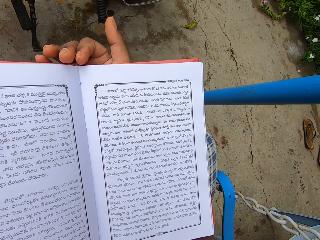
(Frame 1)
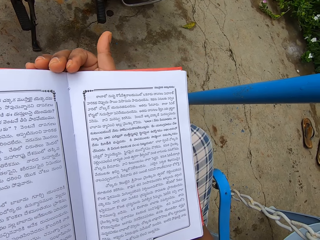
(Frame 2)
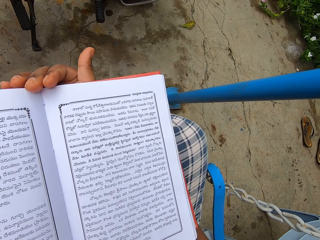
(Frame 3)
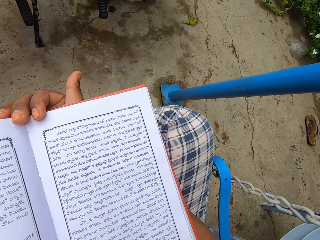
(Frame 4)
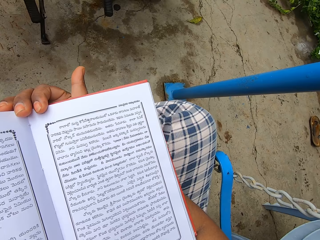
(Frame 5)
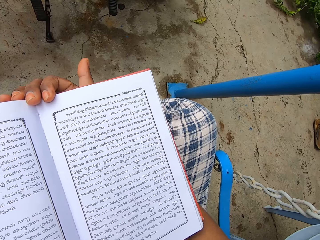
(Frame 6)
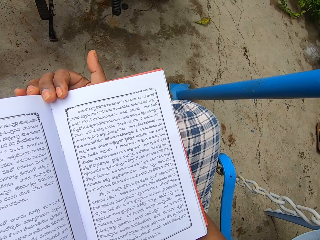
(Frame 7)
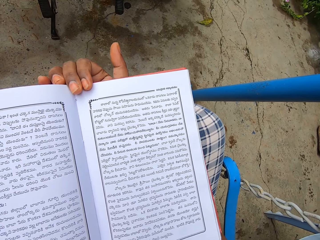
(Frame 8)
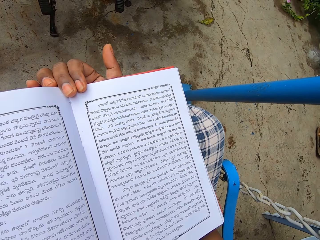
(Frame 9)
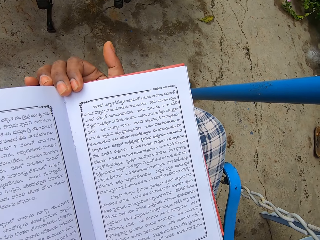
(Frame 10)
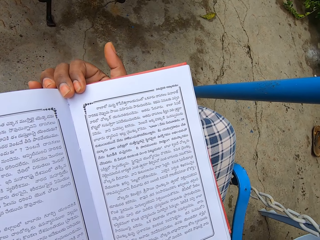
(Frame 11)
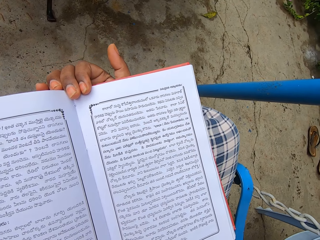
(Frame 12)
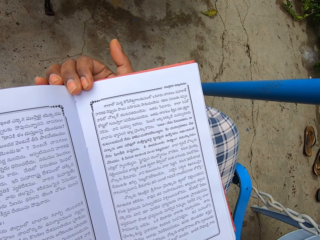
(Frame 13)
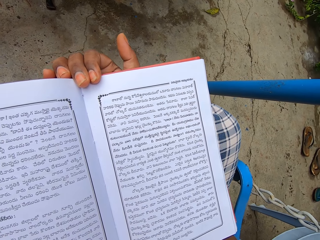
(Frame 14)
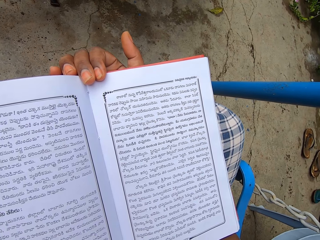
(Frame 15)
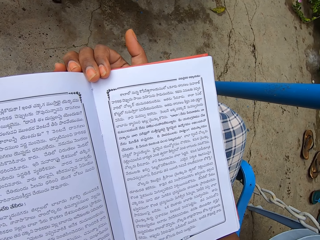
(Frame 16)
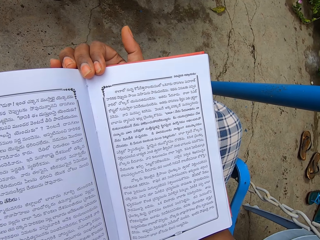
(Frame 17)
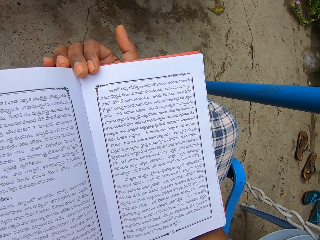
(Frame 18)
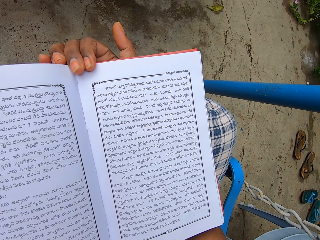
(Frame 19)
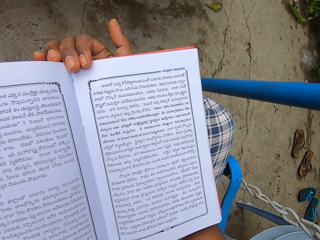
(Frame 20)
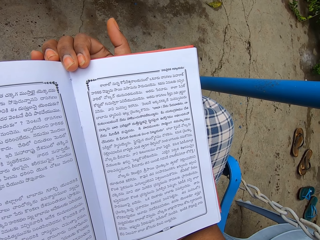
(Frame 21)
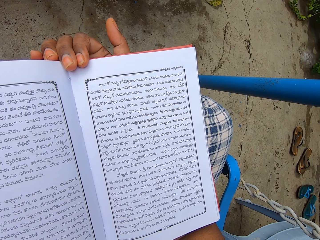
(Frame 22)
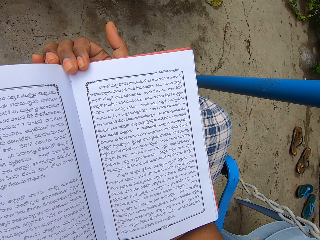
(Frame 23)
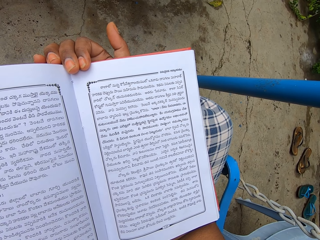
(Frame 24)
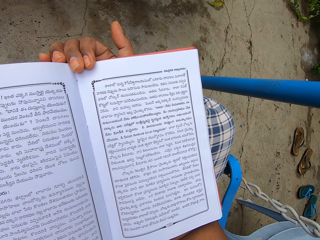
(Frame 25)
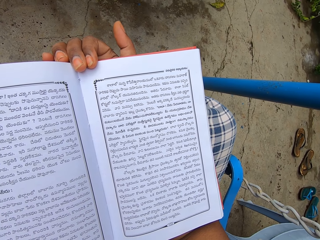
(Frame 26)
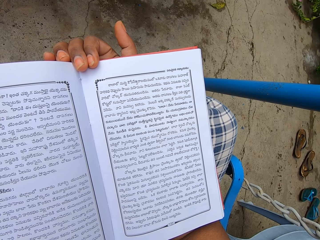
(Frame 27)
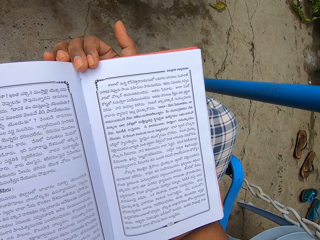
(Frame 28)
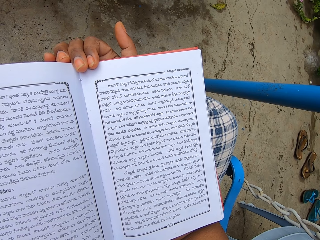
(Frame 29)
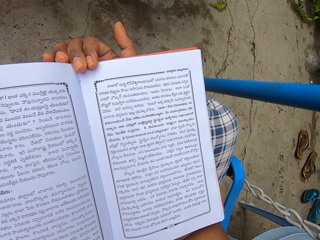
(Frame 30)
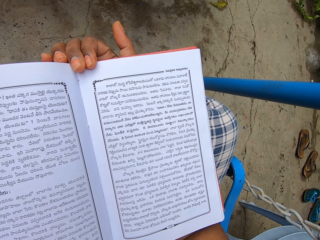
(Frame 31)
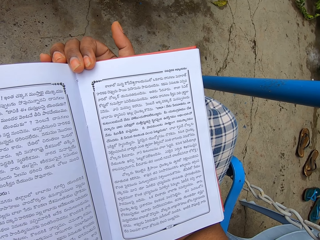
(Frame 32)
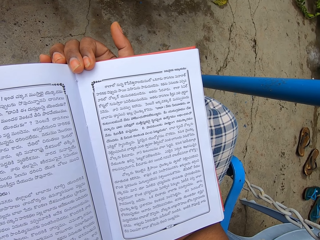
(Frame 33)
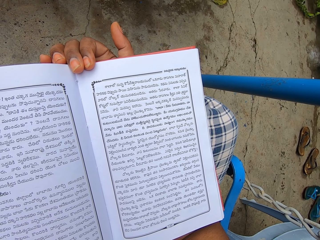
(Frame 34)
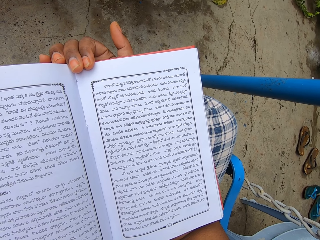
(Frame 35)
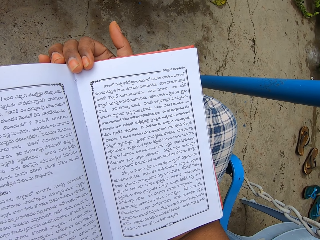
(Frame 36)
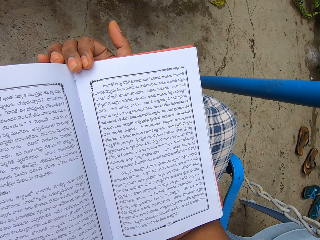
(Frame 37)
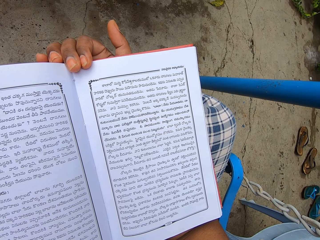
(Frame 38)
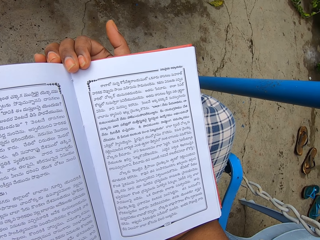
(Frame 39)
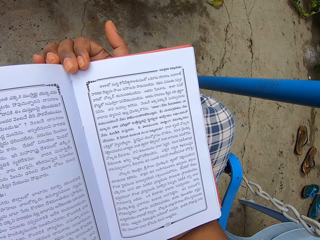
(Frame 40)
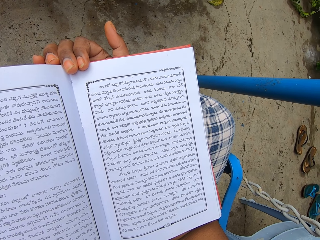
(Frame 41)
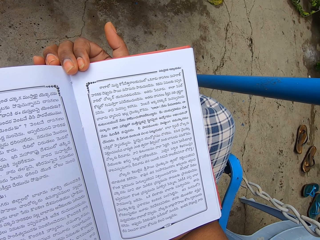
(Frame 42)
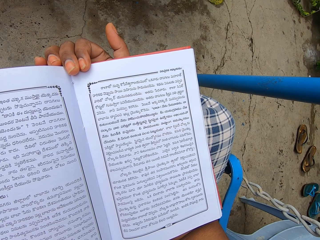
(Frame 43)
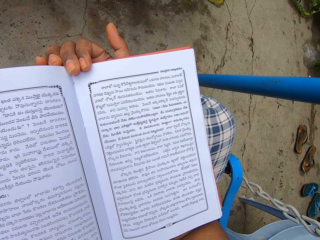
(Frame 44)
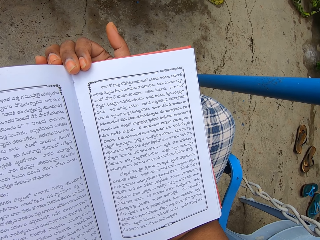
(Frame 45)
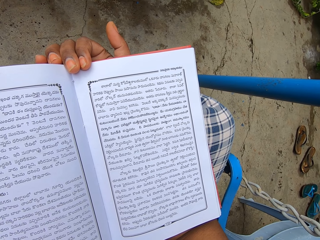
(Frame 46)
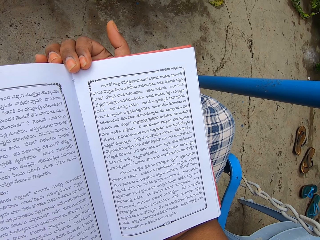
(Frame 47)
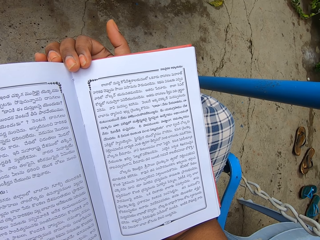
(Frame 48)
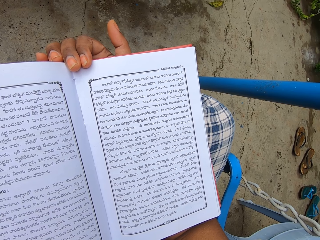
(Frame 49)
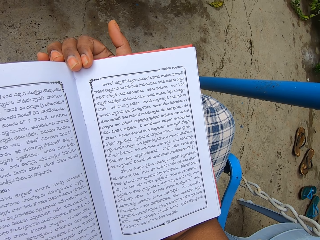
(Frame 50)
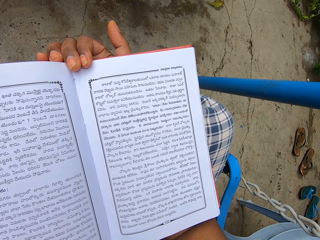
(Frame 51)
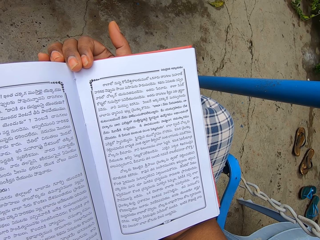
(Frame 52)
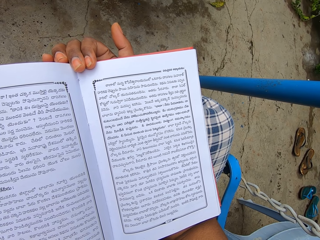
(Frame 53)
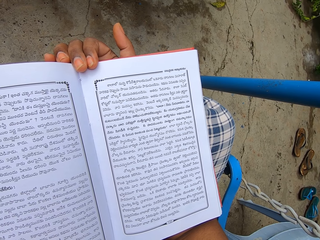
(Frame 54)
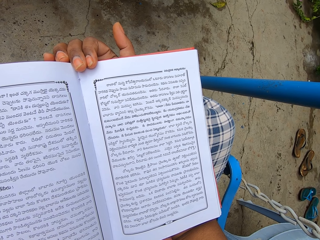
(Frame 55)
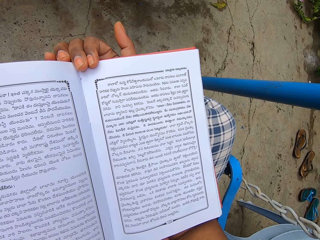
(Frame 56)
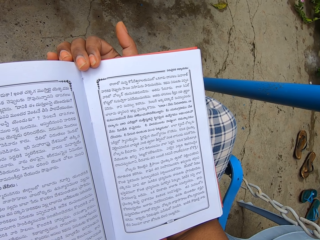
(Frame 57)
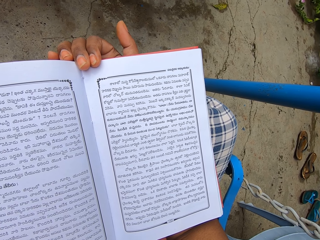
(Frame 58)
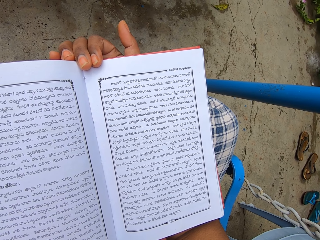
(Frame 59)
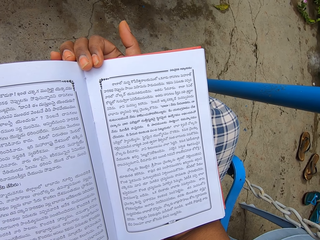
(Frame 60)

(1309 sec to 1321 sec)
The camera wearer moves the book with both hands. They read the book.

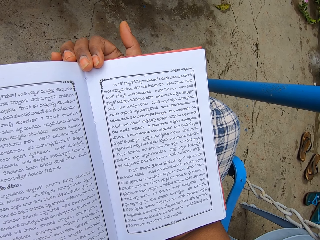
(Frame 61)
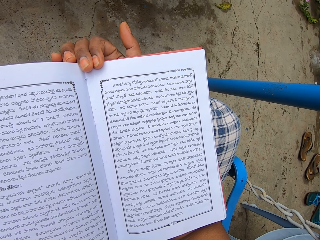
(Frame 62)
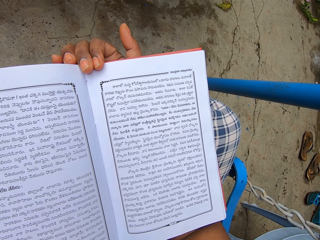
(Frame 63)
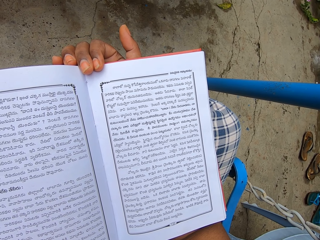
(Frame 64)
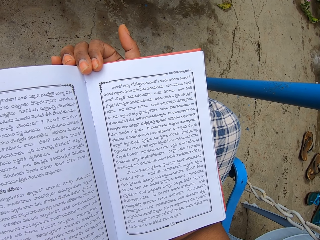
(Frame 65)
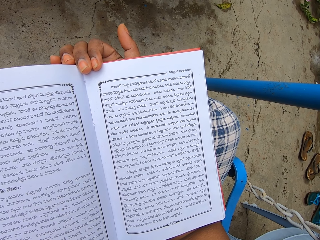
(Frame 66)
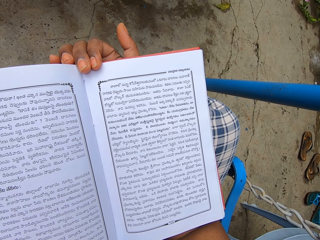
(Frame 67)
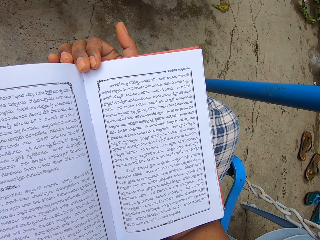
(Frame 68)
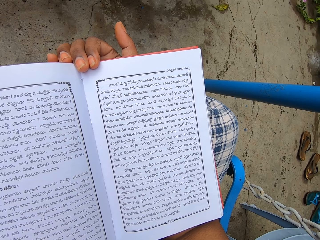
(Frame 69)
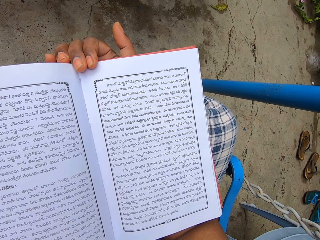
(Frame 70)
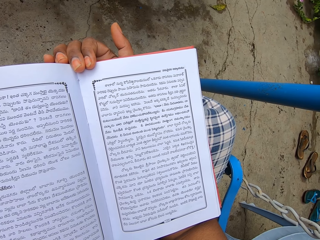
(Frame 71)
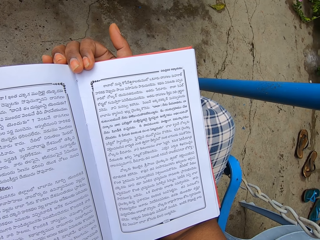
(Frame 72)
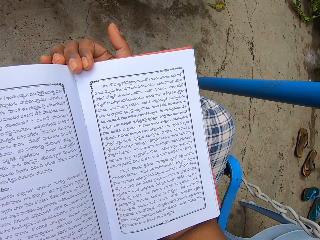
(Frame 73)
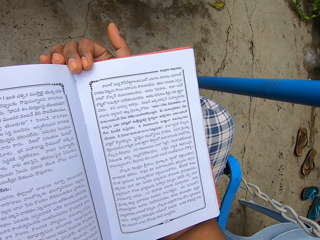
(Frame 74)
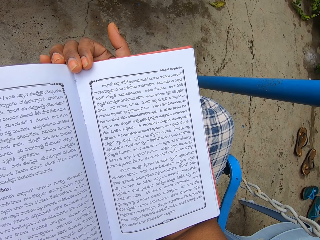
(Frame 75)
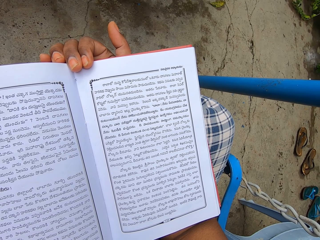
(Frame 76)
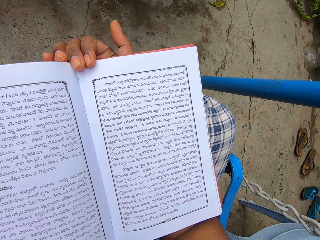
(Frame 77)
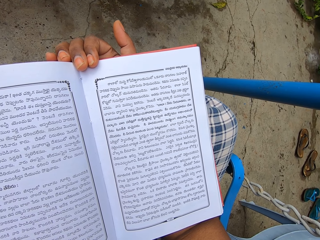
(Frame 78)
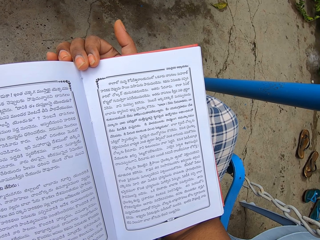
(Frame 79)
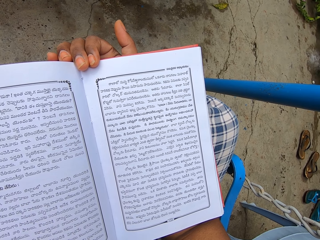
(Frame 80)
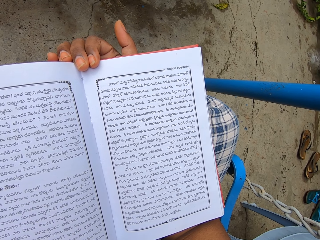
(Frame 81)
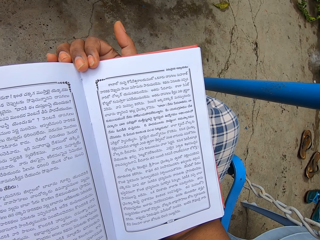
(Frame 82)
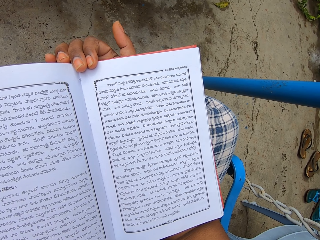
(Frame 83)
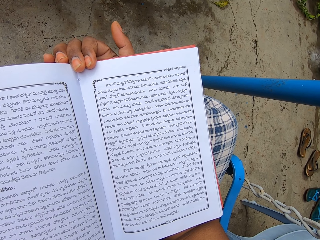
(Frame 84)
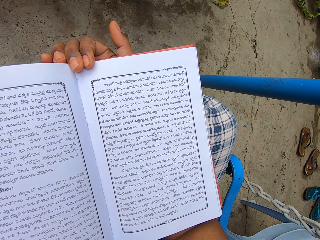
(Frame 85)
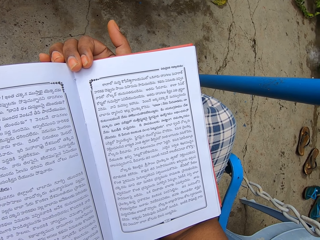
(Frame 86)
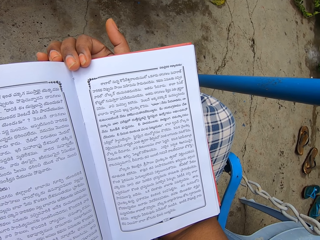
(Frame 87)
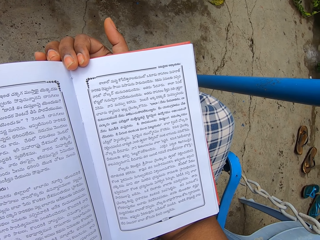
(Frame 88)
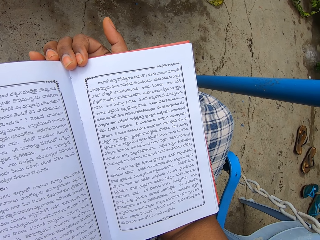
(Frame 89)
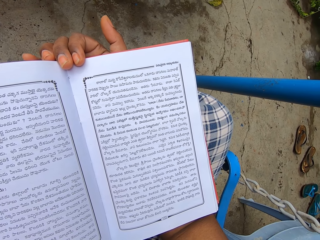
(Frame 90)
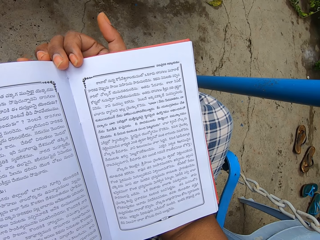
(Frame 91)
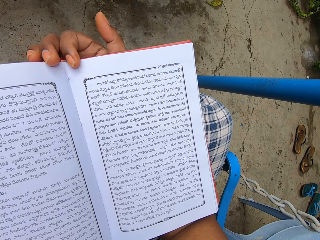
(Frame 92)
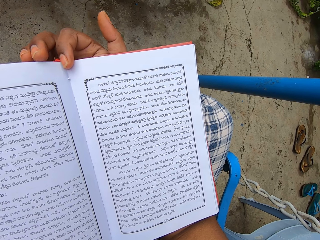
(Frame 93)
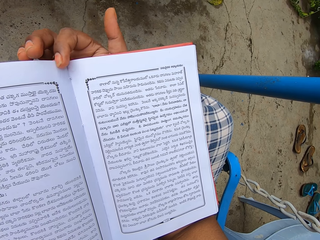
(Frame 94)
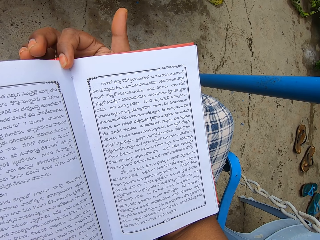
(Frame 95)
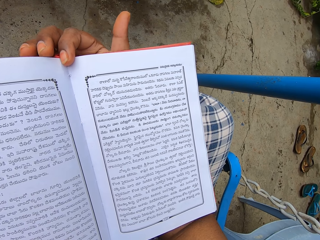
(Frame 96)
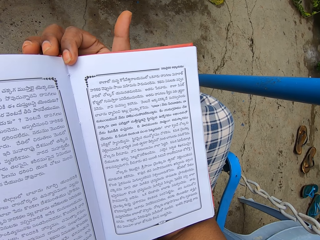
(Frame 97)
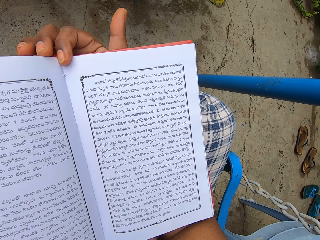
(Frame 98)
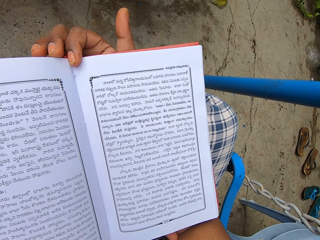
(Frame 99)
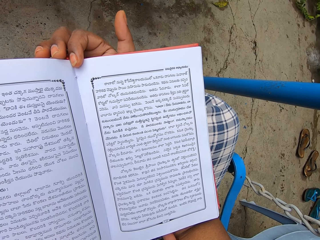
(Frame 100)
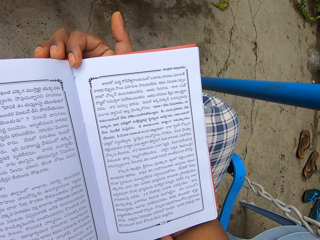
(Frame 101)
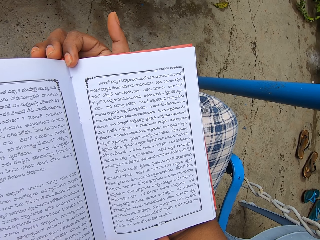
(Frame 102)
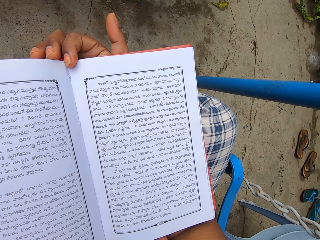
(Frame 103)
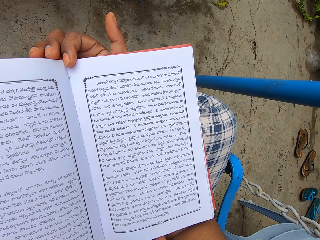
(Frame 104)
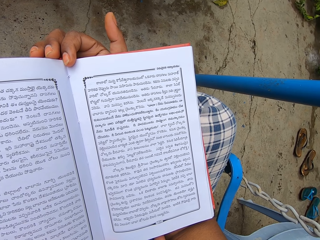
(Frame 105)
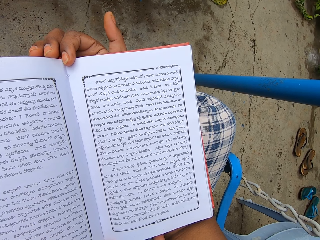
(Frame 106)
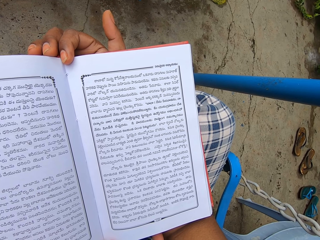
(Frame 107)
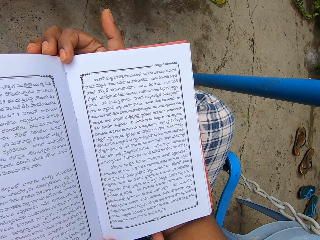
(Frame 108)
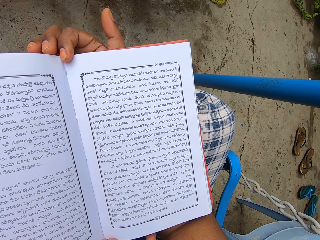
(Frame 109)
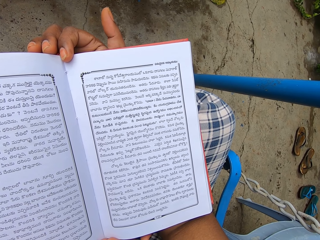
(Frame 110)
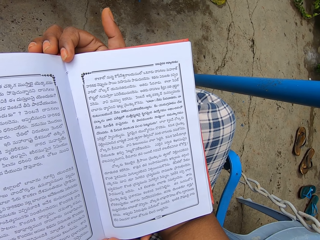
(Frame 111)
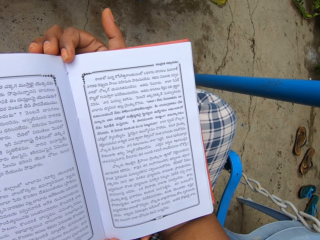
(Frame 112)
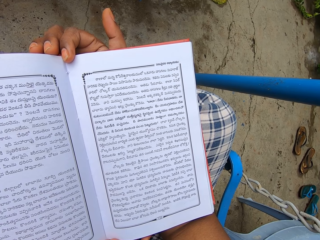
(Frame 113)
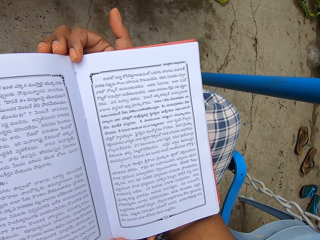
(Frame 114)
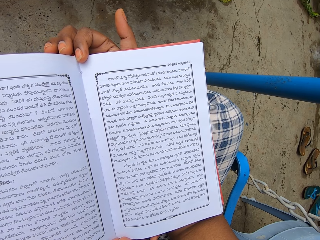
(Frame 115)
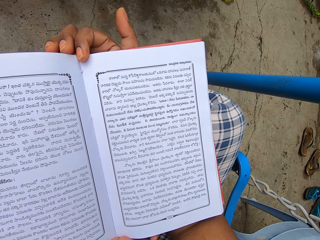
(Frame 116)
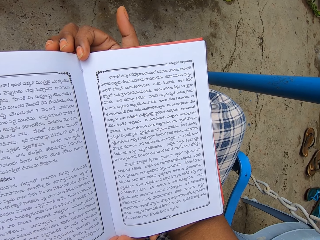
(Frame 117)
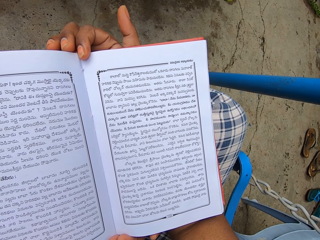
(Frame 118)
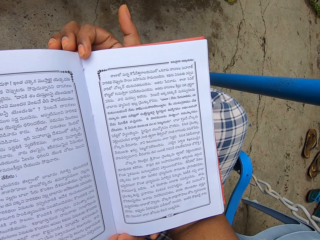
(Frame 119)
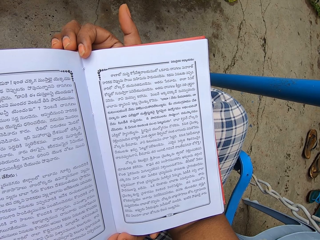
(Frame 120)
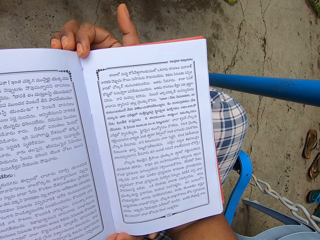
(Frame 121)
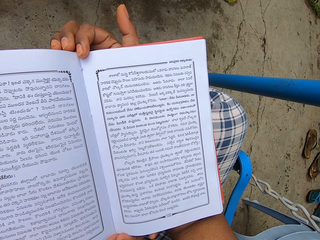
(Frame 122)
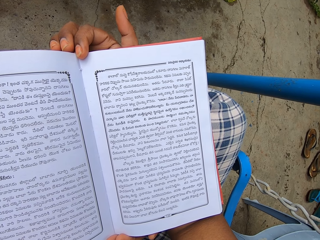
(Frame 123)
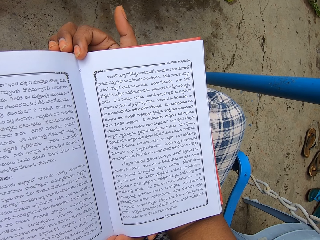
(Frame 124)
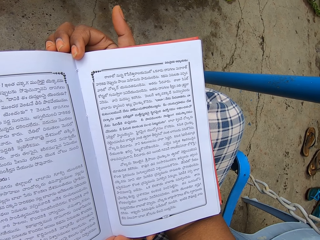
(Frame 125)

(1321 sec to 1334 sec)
The camera wearer moves the right fingers on the book.
